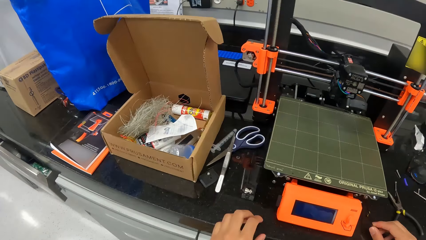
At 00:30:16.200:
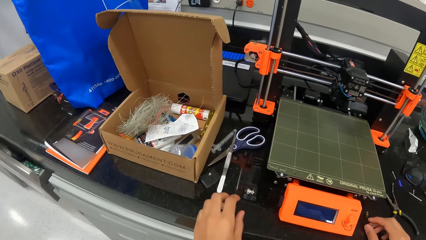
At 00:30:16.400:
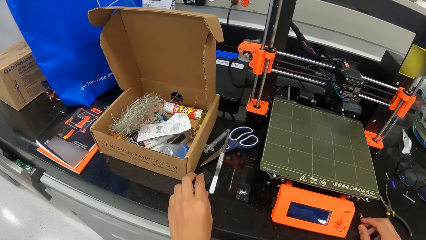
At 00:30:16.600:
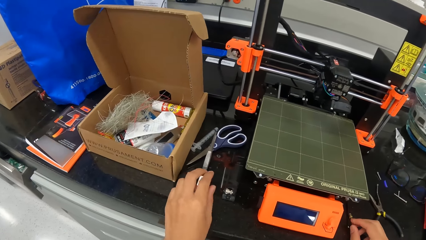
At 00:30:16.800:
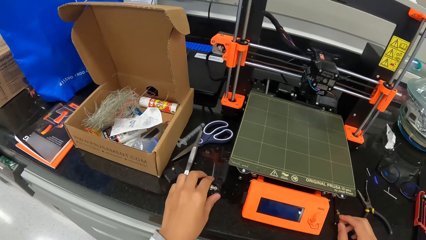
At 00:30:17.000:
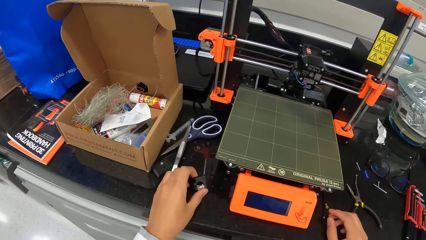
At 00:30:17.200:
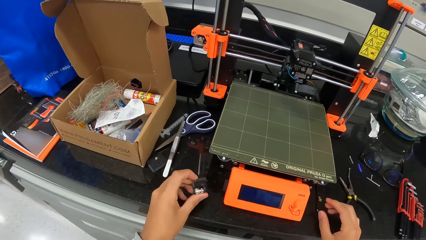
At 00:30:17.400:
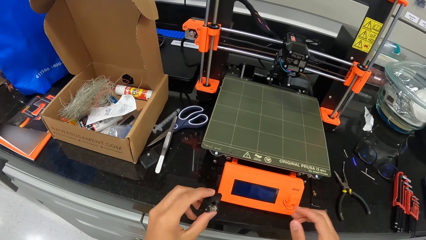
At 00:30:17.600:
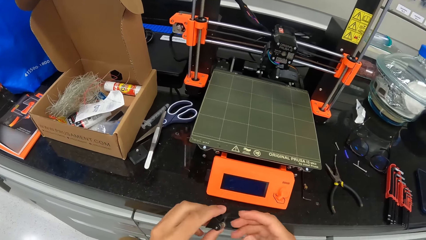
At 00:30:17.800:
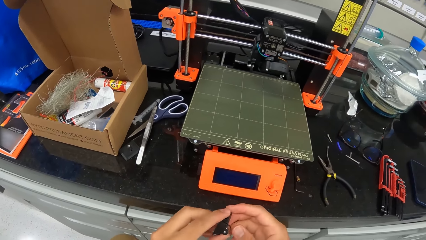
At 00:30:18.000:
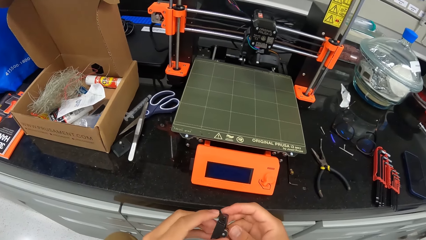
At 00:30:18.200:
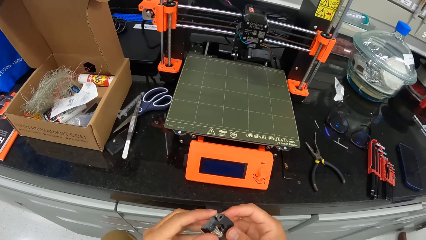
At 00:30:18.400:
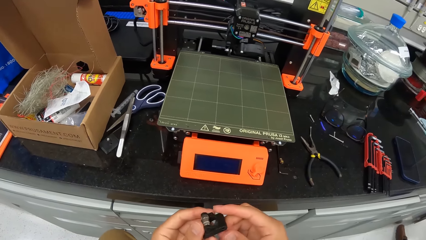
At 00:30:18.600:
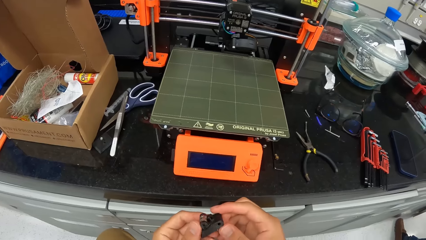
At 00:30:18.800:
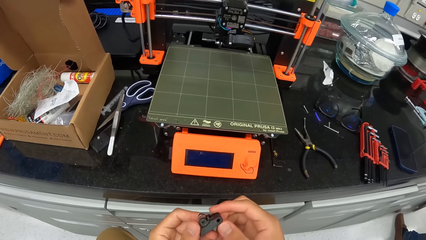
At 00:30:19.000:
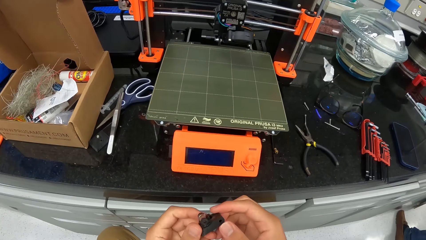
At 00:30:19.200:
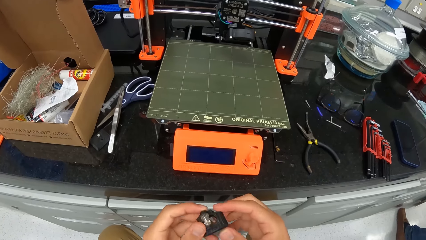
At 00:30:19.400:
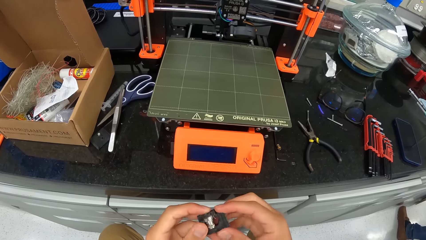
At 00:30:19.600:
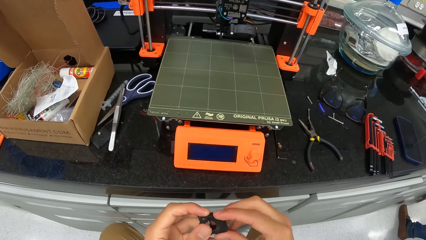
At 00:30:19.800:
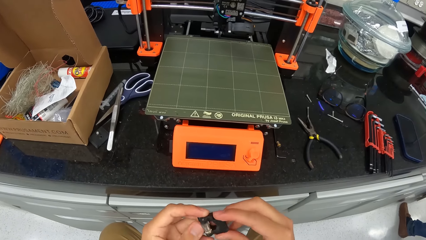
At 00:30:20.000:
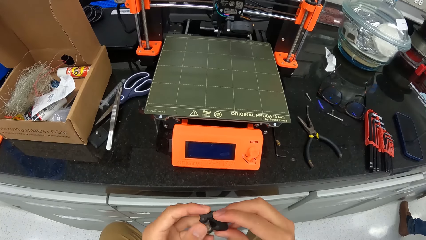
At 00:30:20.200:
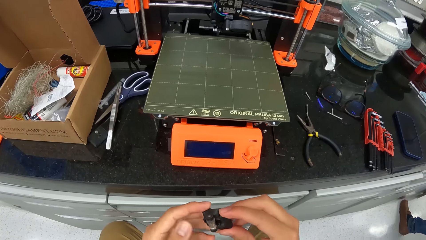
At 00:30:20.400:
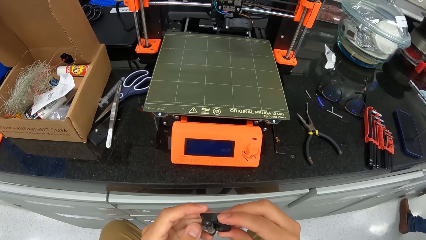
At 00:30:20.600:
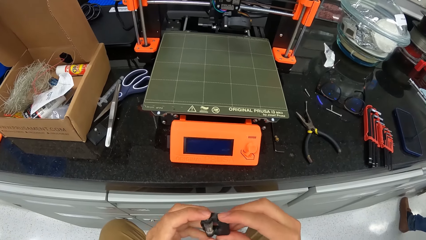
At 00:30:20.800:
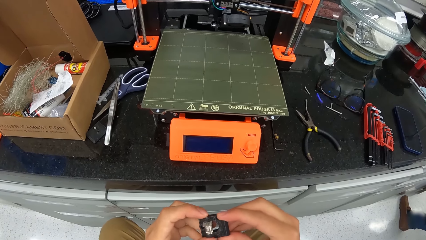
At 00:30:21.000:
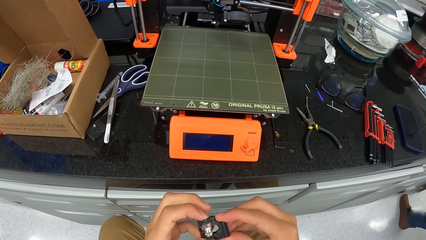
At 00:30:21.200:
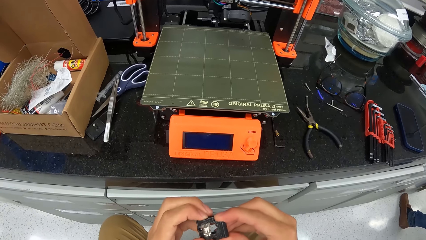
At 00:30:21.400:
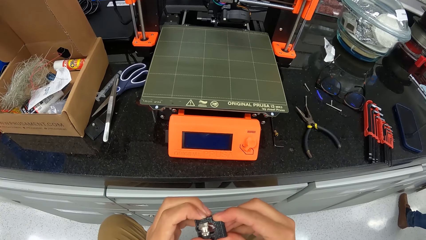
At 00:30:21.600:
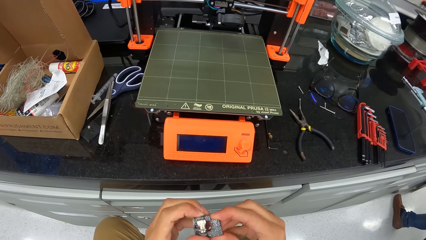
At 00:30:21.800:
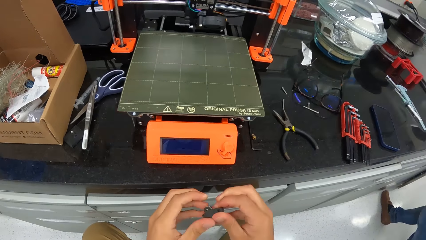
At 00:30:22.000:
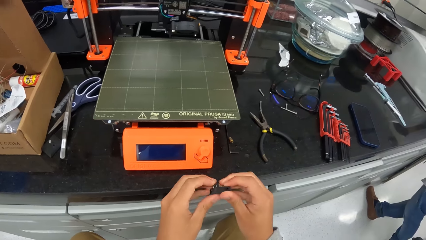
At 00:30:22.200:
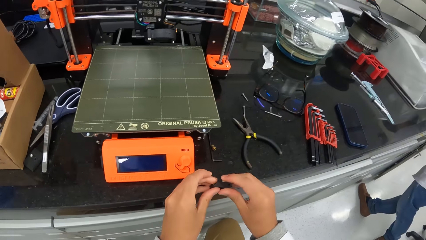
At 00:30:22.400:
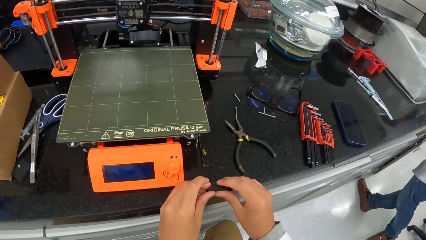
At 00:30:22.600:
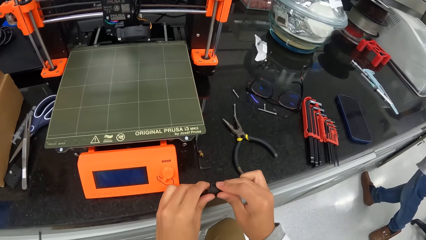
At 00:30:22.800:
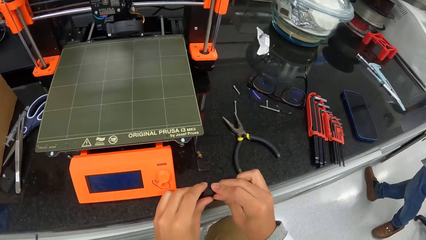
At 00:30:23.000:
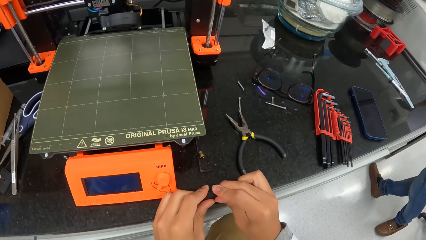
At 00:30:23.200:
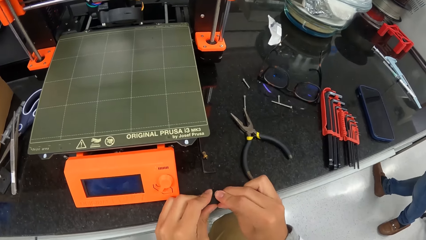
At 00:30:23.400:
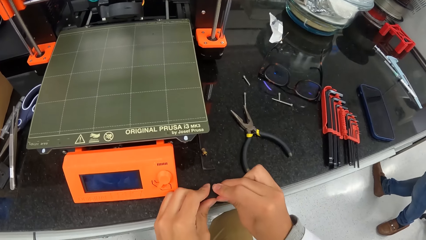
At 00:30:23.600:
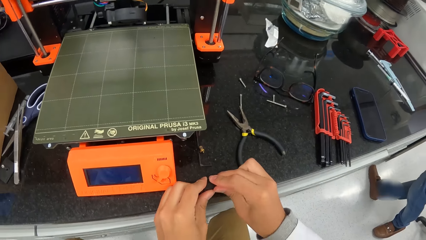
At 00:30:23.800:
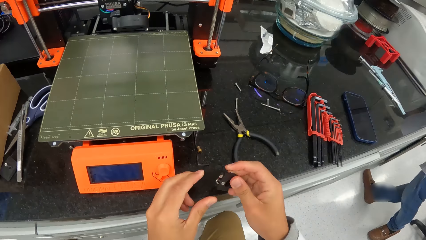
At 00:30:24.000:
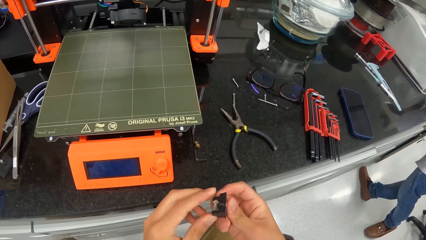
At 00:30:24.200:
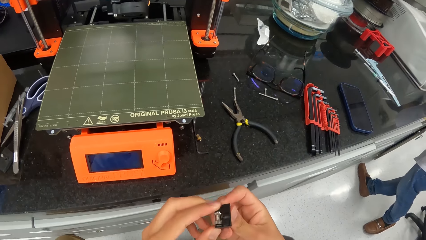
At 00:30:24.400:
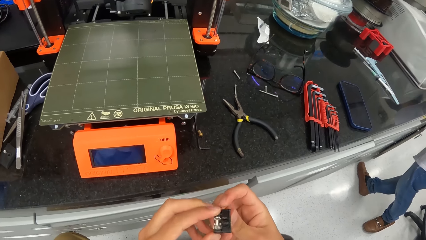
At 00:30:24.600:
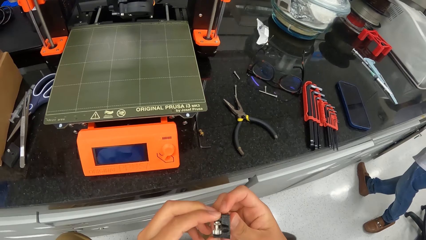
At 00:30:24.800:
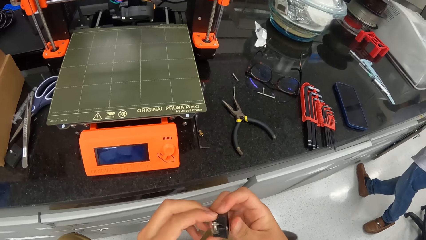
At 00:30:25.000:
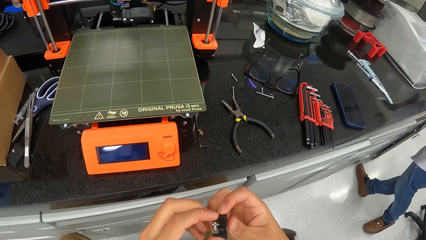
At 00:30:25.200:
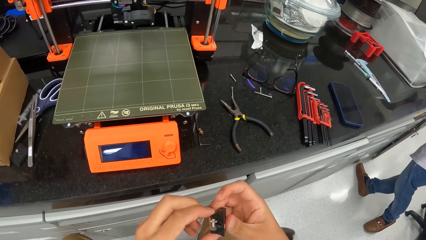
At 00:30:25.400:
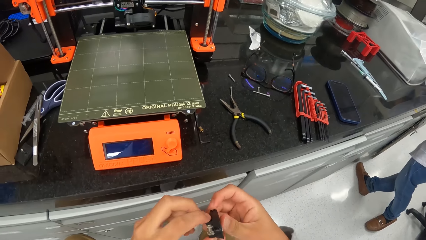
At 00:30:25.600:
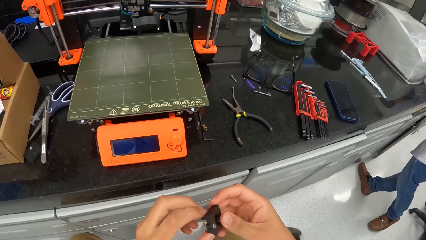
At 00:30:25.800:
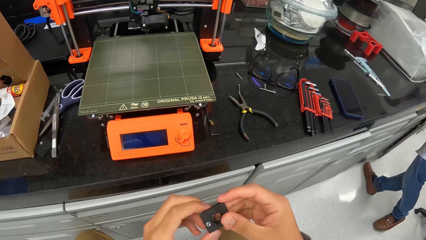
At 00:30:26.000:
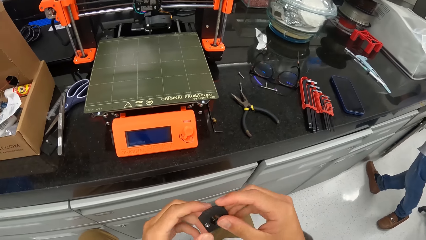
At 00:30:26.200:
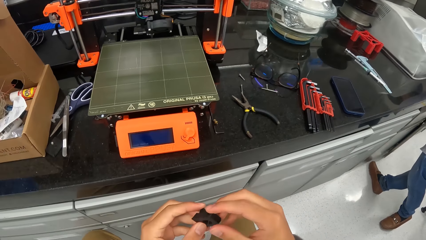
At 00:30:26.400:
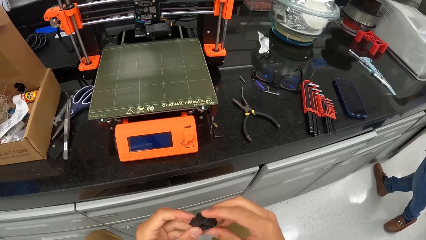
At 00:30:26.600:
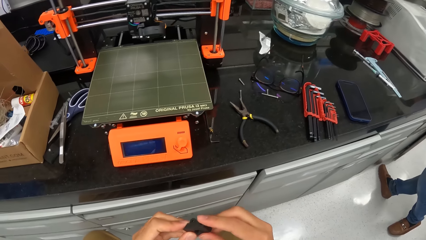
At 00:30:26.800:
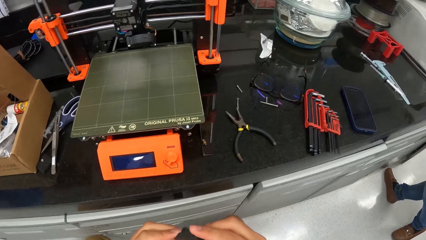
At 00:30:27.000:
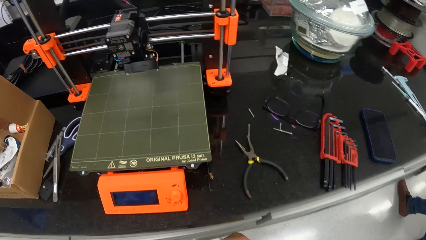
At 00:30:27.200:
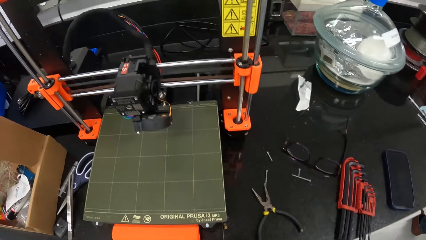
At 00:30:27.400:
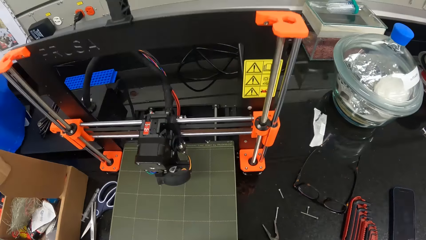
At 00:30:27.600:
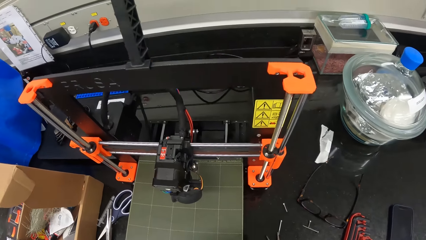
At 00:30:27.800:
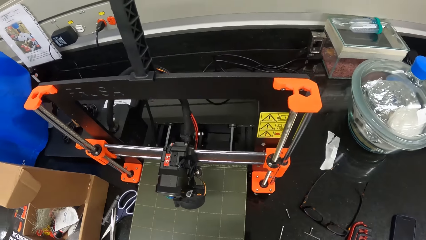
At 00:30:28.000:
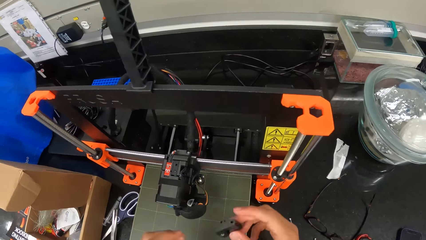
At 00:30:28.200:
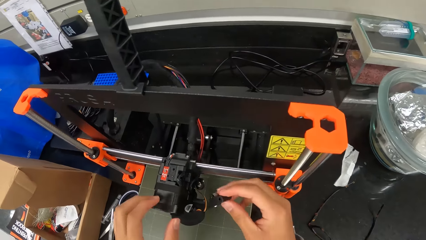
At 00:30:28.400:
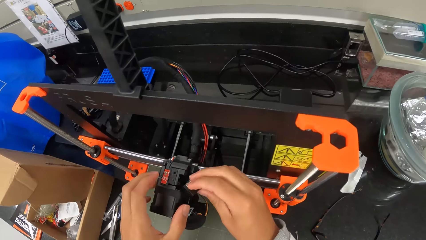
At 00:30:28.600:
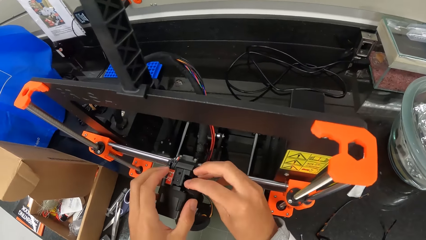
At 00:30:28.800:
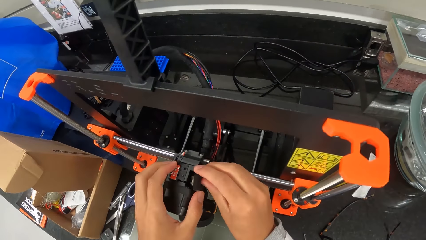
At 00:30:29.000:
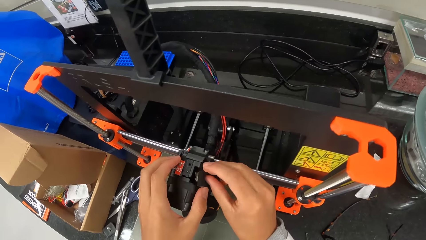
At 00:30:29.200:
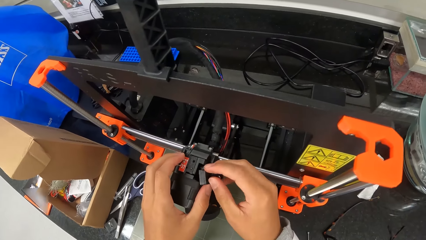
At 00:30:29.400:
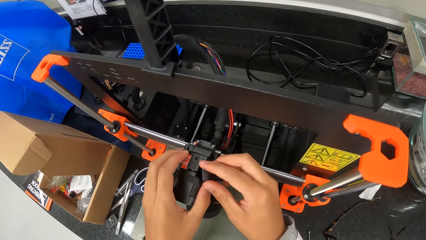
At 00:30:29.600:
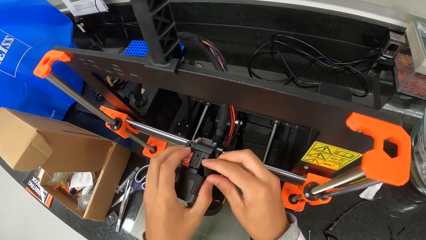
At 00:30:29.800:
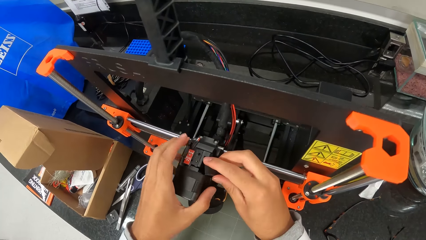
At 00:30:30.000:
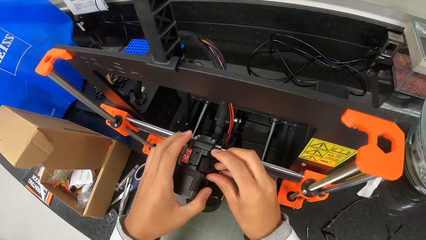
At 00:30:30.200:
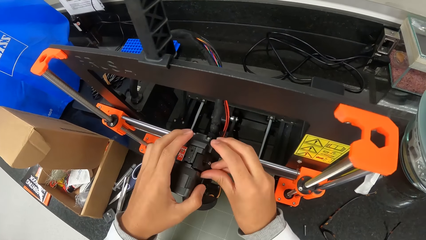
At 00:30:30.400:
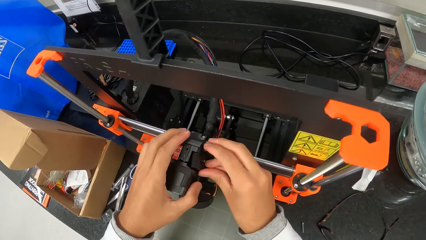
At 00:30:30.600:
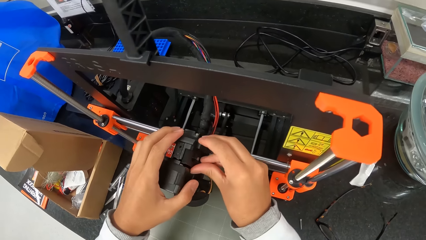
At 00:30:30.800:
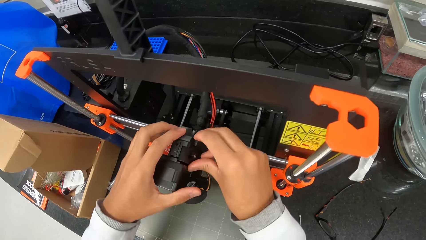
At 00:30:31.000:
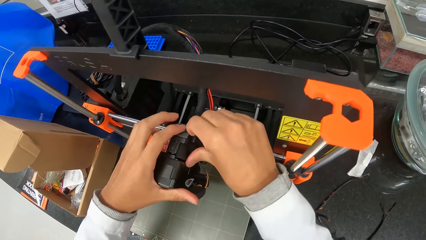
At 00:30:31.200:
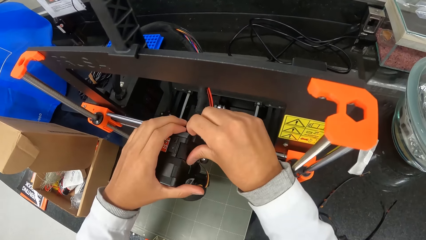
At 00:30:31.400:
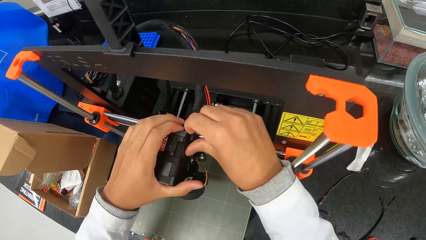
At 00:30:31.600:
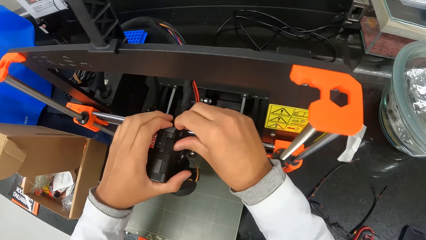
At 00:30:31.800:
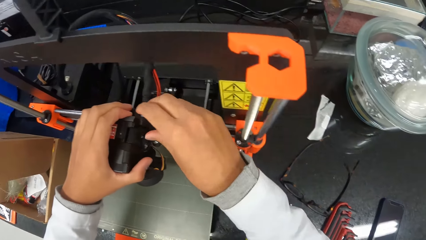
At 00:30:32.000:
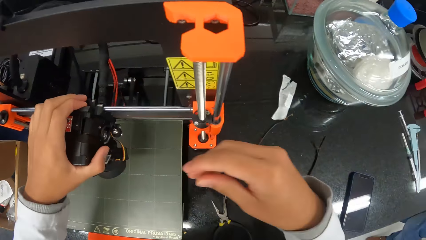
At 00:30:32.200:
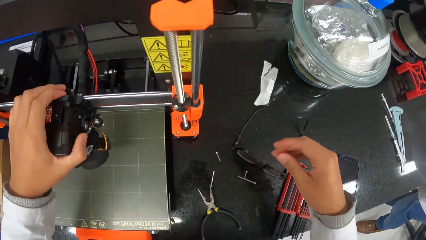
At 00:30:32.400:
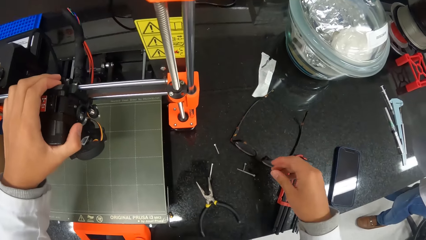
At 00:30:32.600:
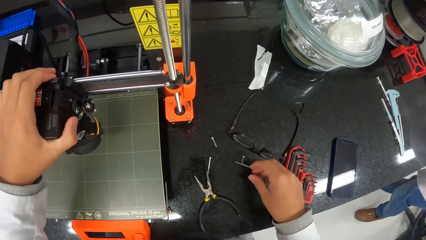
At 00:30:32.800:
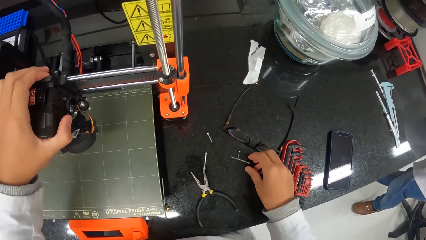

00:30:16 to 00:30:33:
The camera wearer picks up the plastic part from the countertop with his left hand. He holds the plastic part with his hands. He presses the plastic part in his hands on the countertop. He inserts the plastic part in his right hand in the extruder of the 3D printer on the countertop. He holds the extruder of the 3D printer on the countertop with his left hand. He fixes the Prusa 3D printer.
